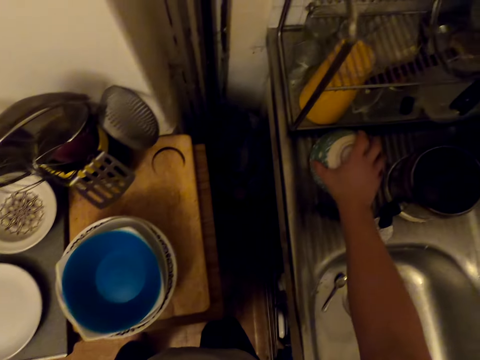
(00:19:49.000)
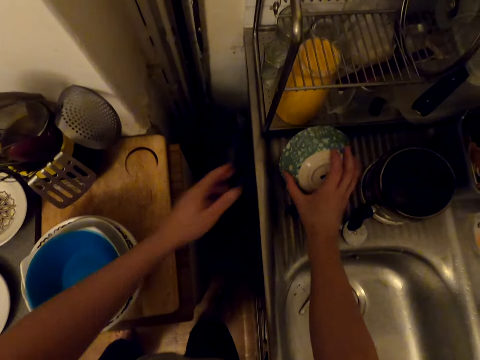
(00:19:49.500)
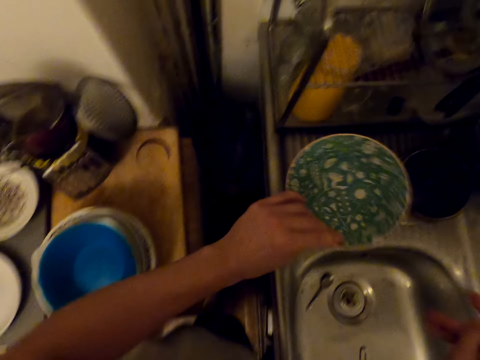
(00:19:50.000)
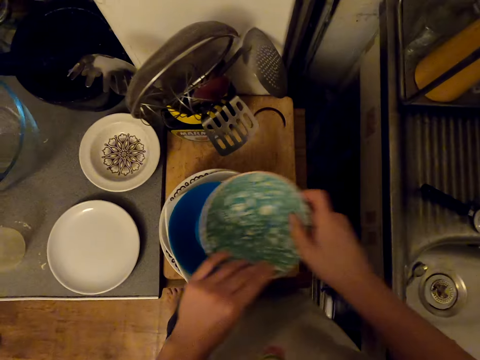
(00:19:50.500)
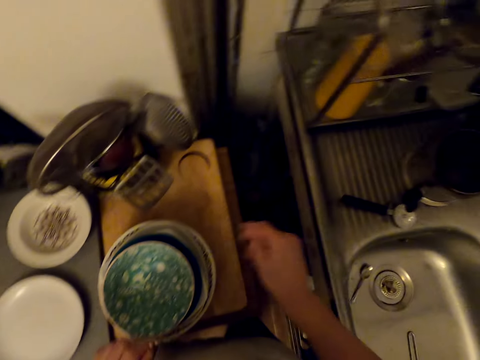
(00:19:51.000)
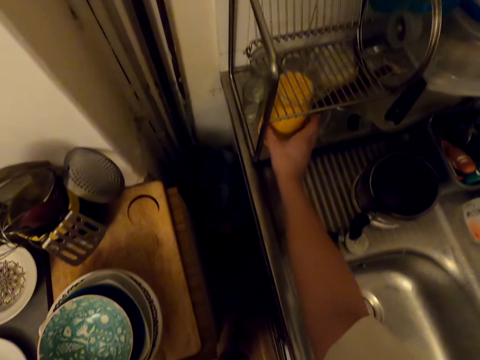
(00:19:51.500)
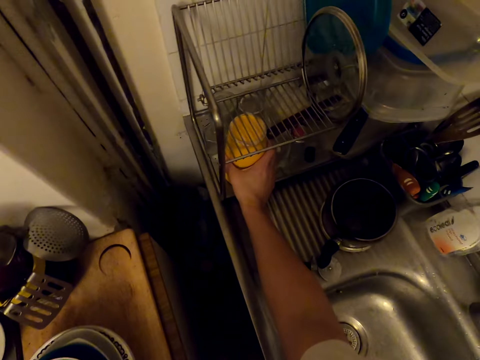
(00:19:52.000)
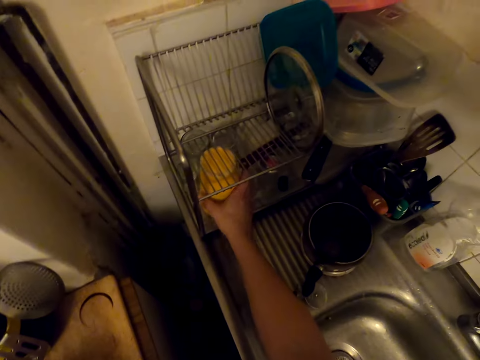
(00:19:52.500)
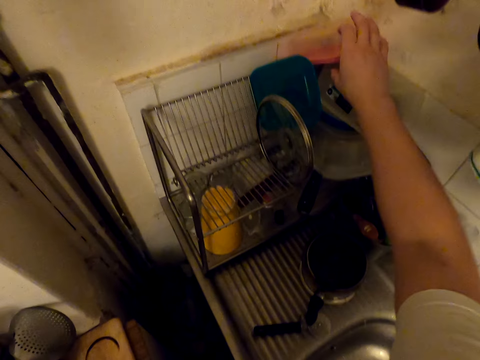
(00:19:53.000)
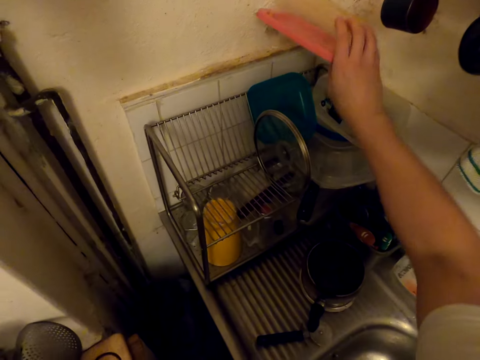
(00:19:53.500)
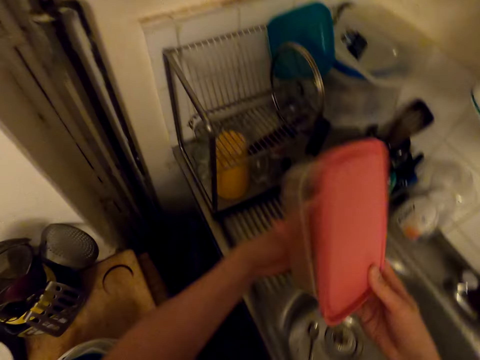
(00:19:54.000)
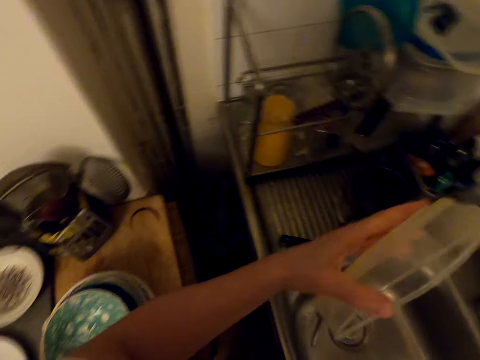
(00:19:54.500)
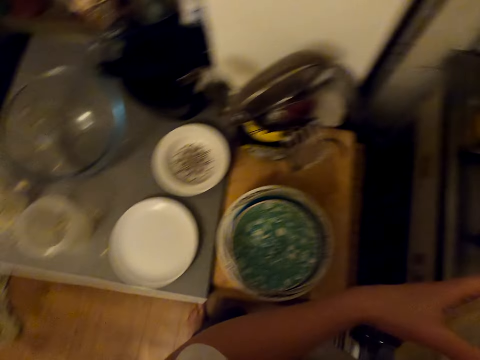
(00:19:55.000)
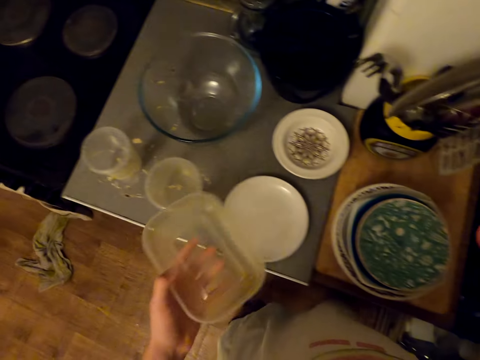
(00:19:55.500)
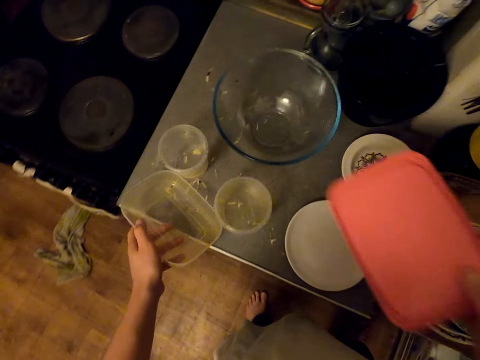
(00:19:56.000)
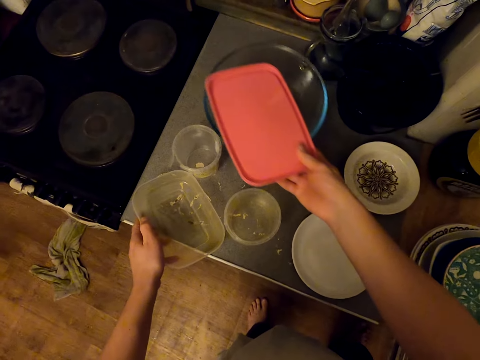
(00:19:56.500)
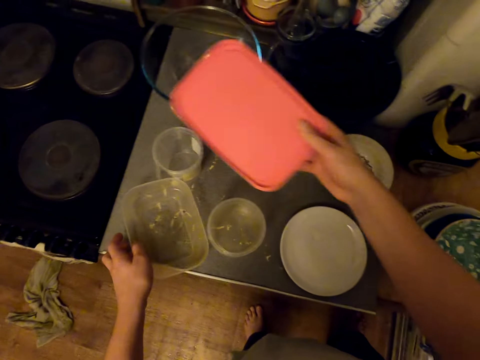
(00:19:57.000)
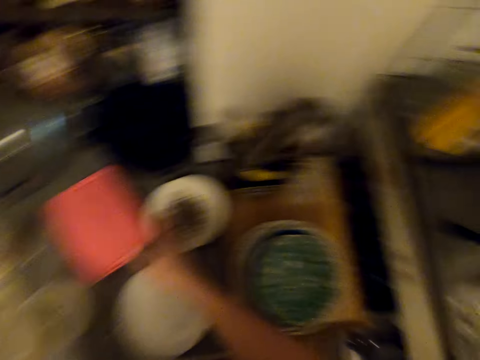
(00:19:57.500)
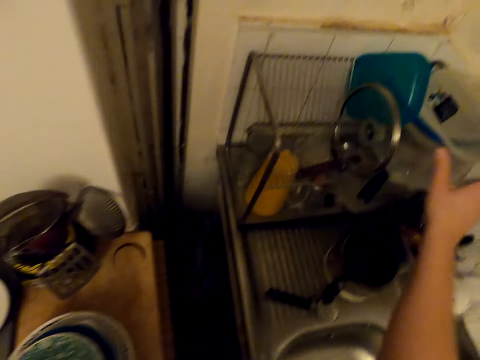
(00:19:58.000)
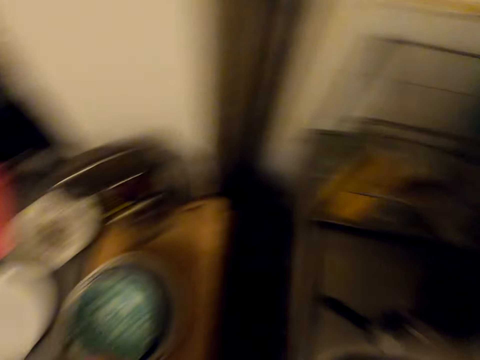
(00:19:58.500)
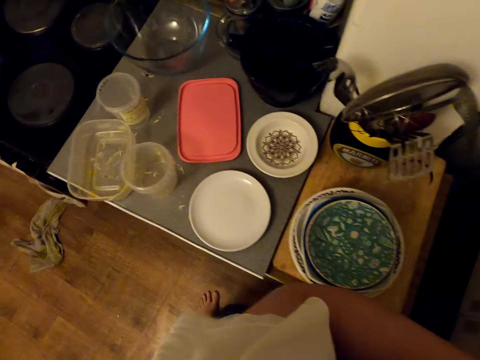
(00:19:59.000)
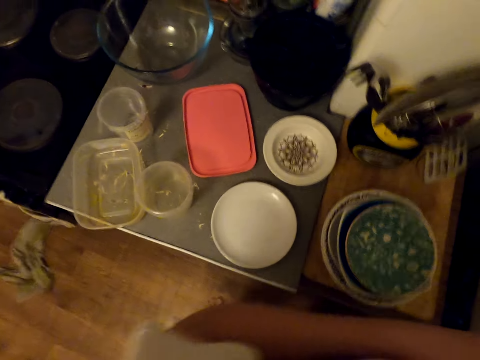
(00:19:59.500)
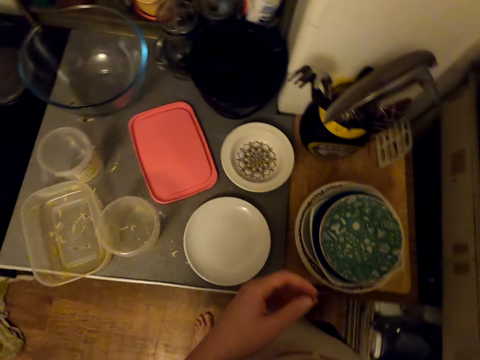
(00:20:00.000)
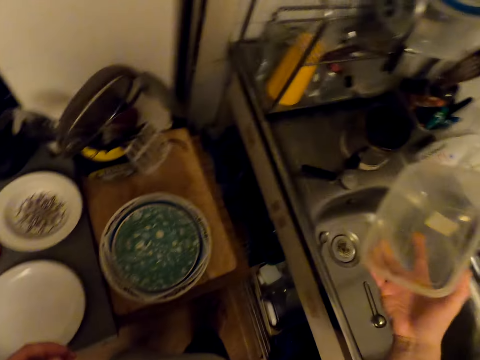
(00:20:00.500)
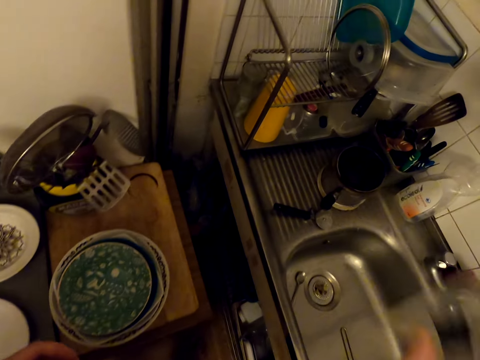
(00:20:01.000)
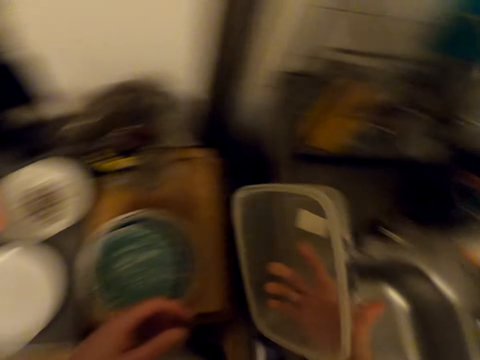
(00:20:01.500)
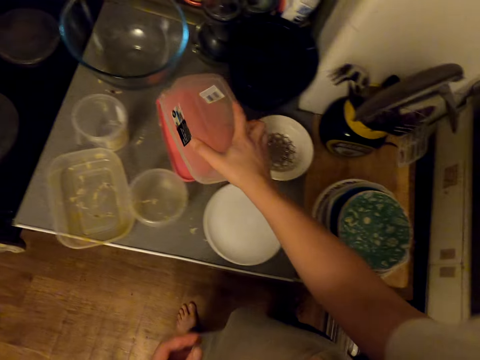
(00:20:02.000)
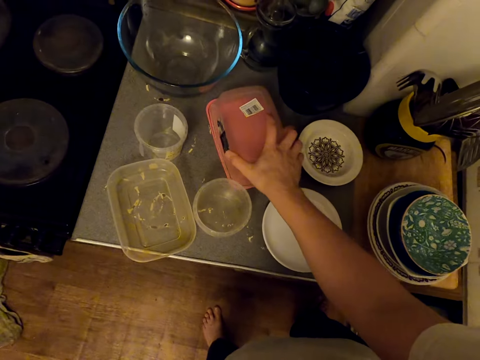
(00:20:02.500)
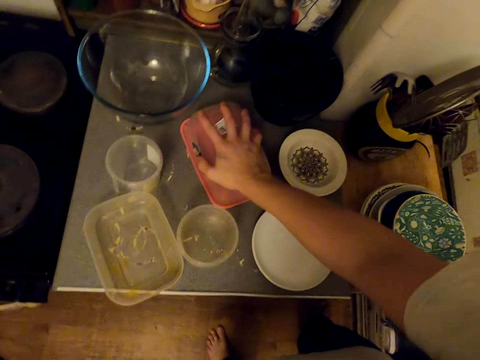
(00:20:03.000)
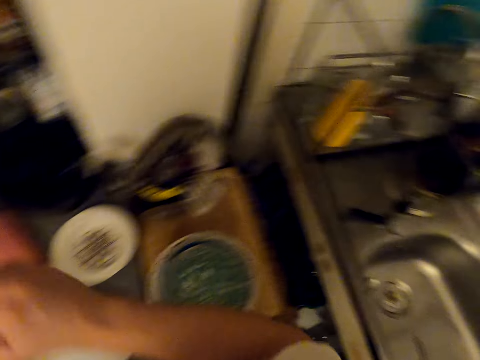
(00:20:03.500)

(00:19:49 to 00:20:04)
The camera wearer picks a bowl from a sink top. They place the bowl on the other plates. They touch utensils. They pick a tin from the utensil rack. They open the tin and shake the tin. They place the tin on the table top. They pick another tin from the utensil rack. They look around. They shake the tin. They place the tin on the table top.

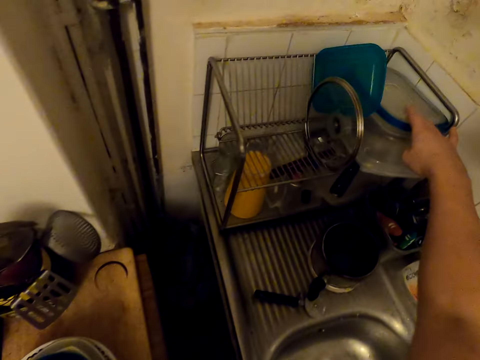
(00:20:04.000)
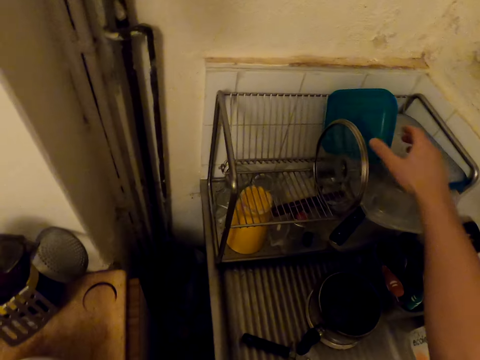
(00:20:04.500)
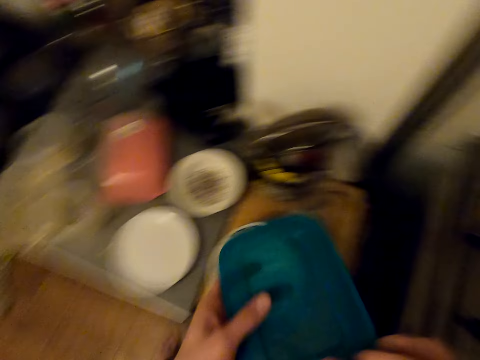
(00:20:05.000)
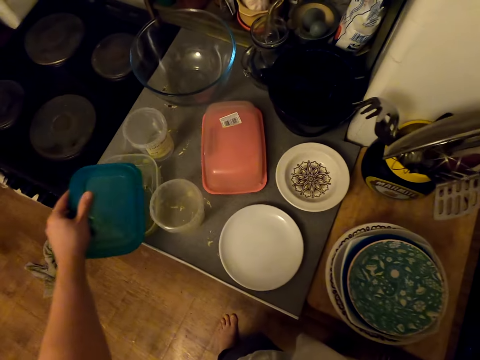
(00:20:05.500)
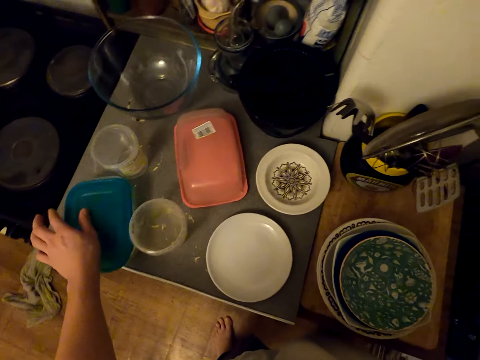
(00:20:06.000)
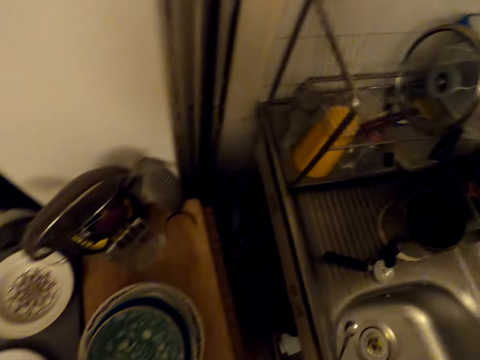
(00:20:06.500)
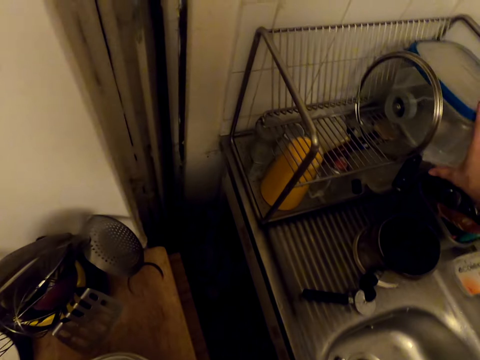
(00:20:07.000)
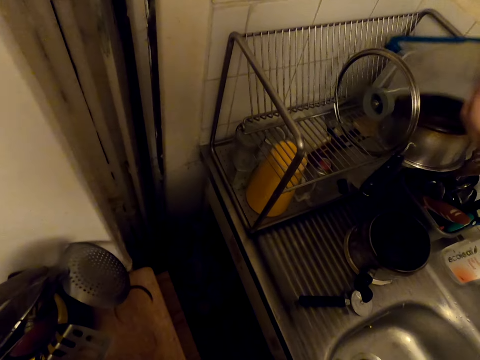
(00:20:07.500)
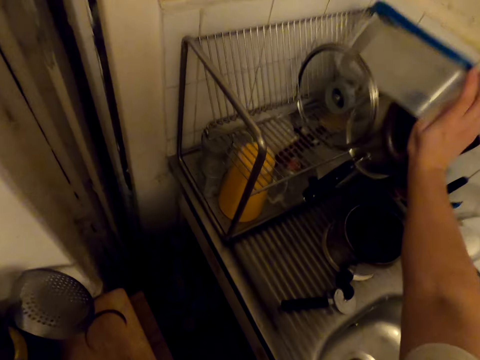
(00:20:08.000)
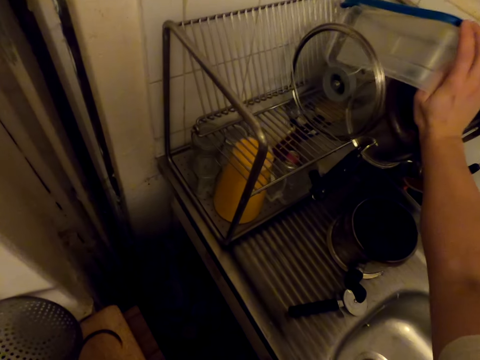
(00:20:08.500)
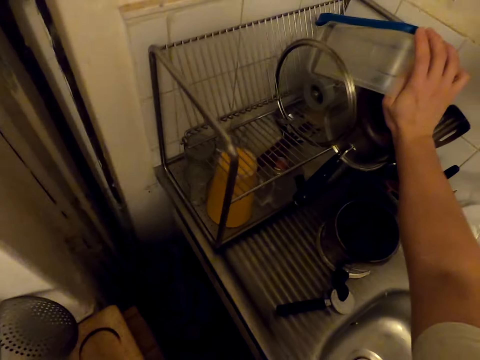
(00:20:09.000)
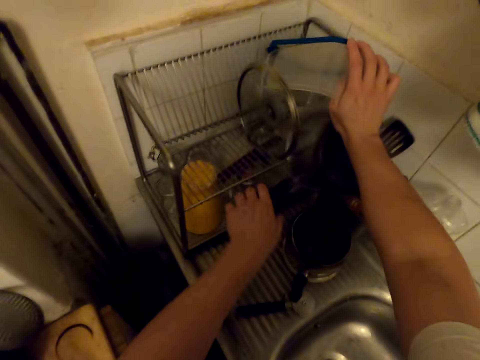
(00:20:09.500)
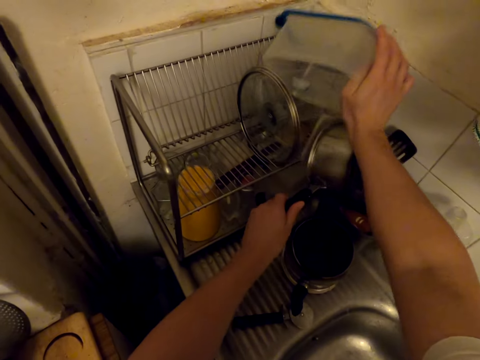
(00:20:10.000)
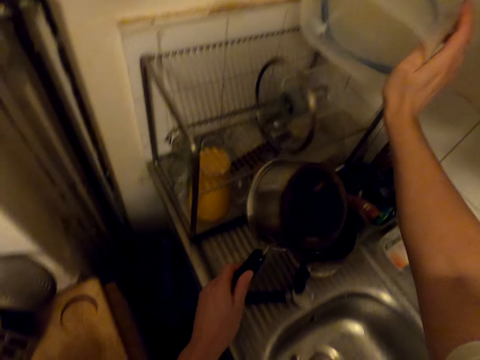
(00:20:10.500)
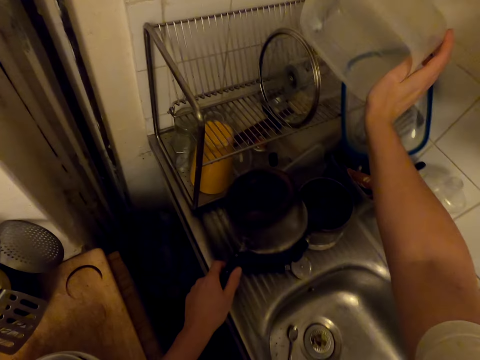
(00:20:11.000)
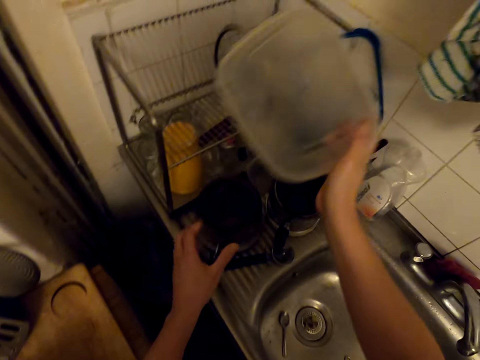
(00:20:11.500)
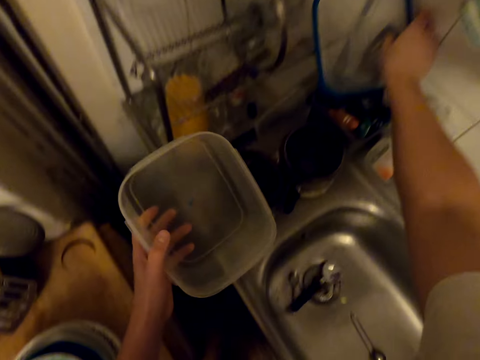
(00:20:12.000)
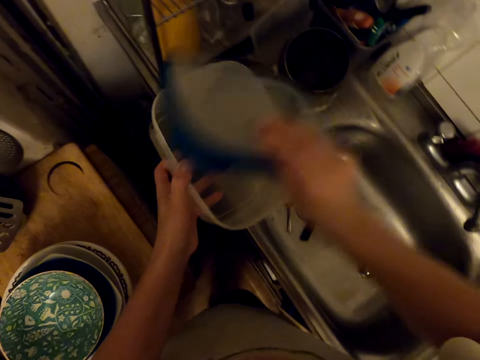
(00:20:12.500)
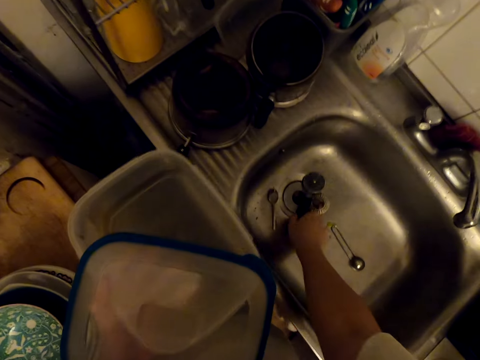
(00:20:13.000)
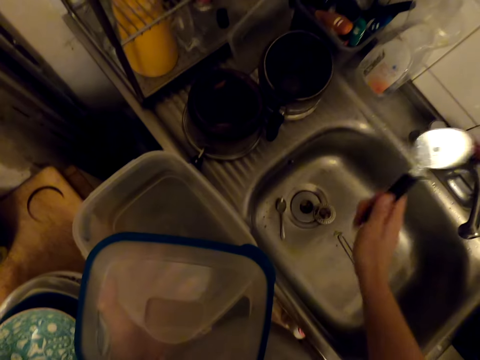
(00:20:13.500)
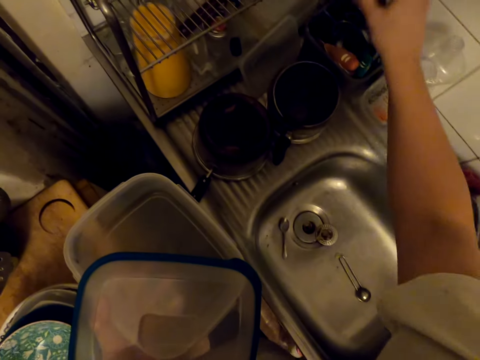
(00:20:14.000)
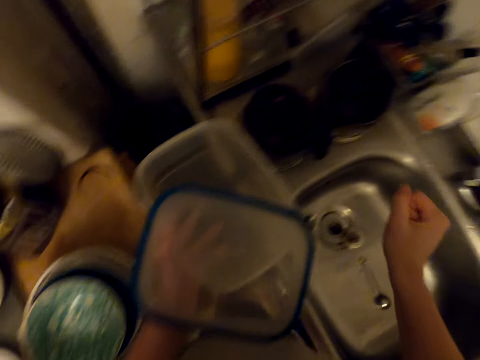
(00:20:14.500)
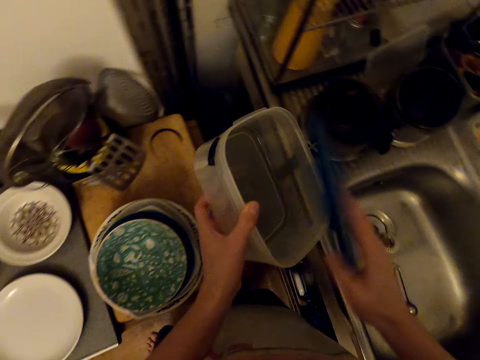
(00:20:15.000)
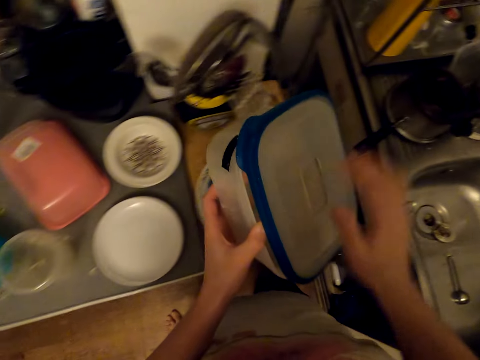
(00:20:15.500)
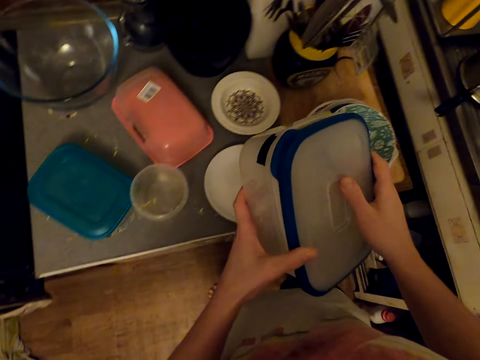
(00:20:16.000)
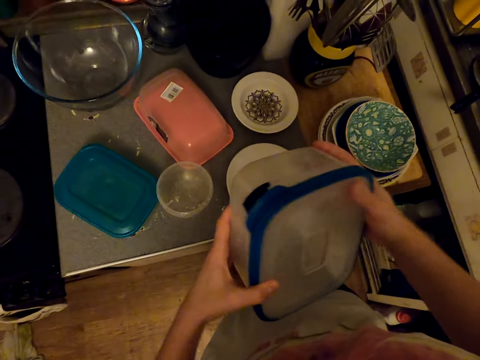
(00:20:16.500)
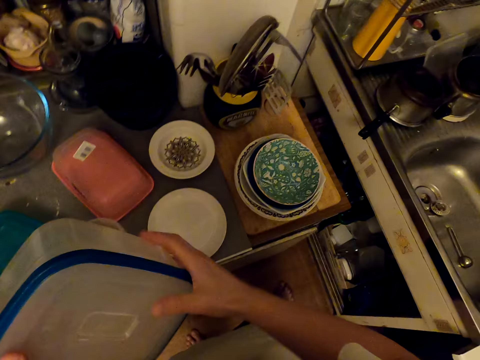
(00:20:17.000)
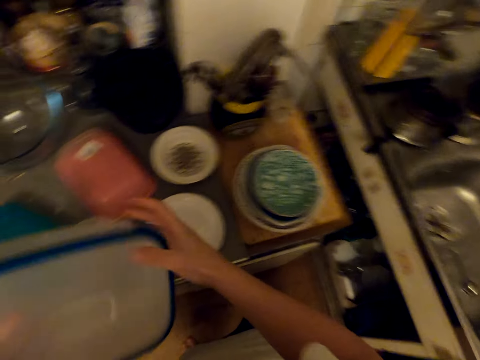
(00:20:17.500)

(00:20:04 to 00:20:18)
The camera wearer picks a tin lid. They cover the tin with the lid. They pick a tin from the utensil rack. They take a cooking pot. They place the cooking pan on the sink top. They drop the container on the left hand. They pick a lid. They cover the tin with the lid. They pick a spoon from the sink. They place the spoon in the spoon holder. They pick a lid. They cover the tin with the lid.
